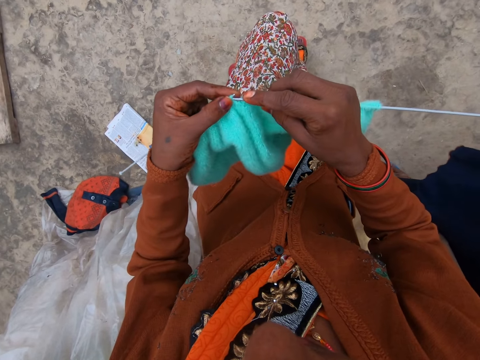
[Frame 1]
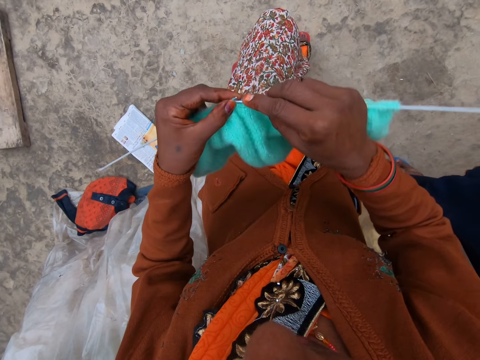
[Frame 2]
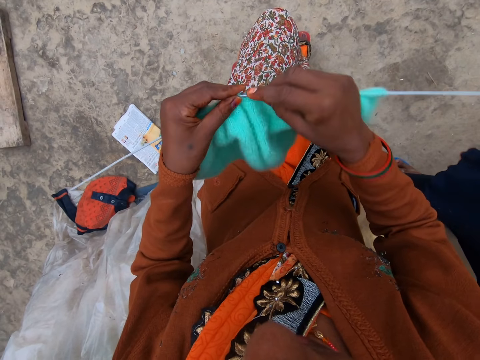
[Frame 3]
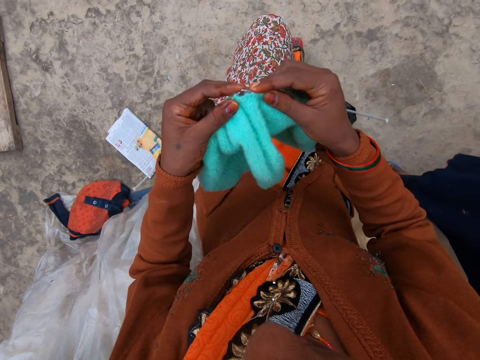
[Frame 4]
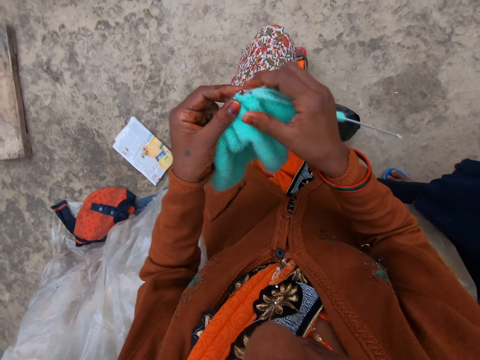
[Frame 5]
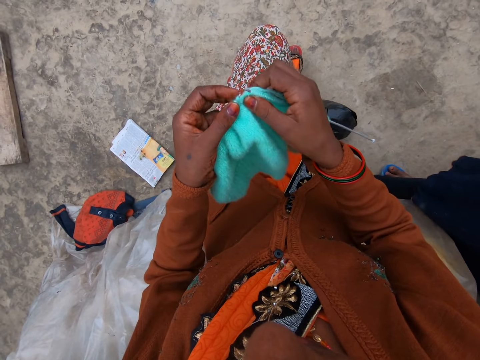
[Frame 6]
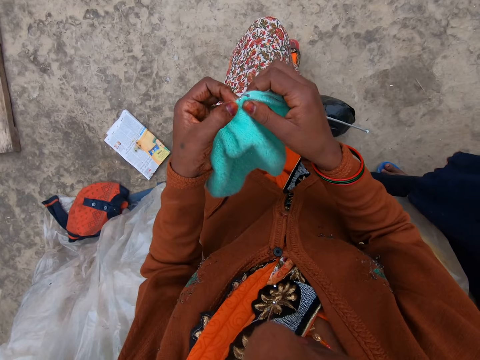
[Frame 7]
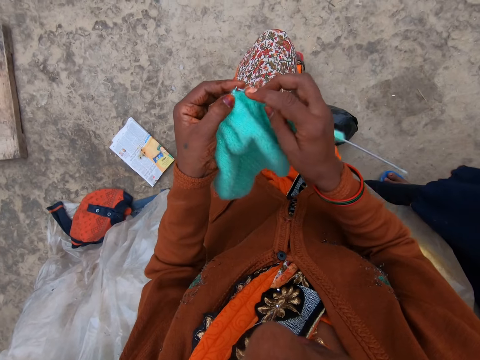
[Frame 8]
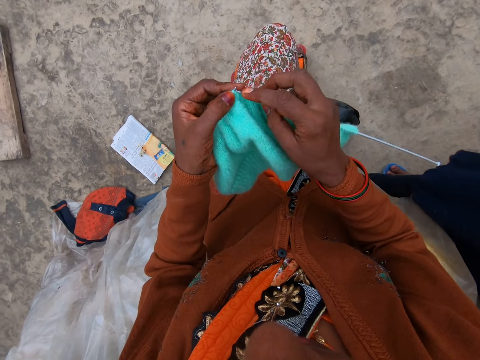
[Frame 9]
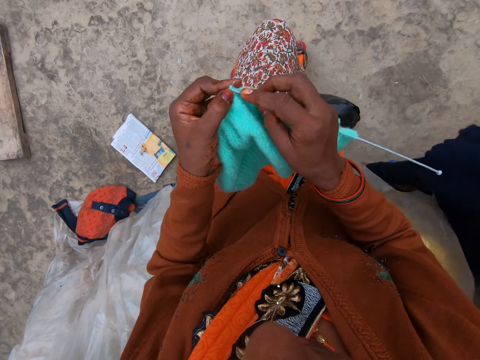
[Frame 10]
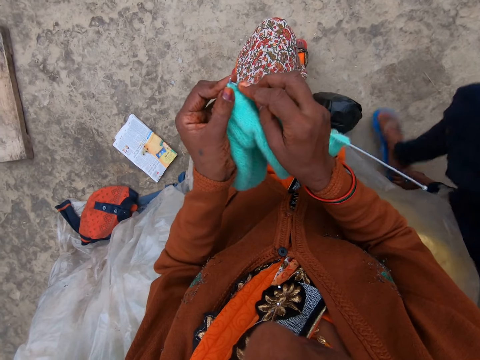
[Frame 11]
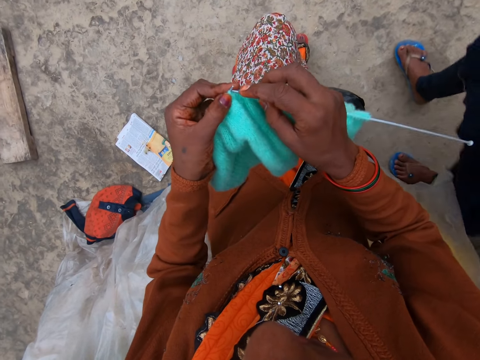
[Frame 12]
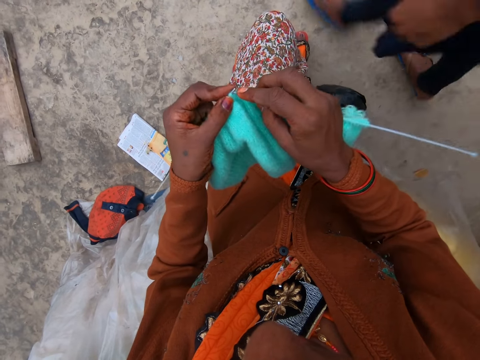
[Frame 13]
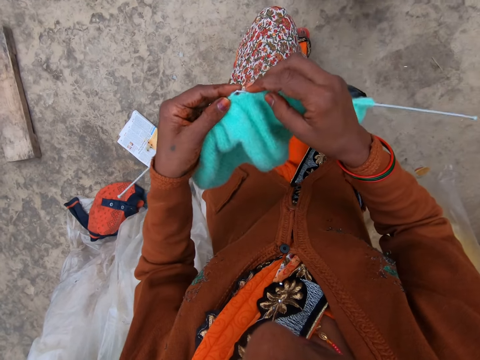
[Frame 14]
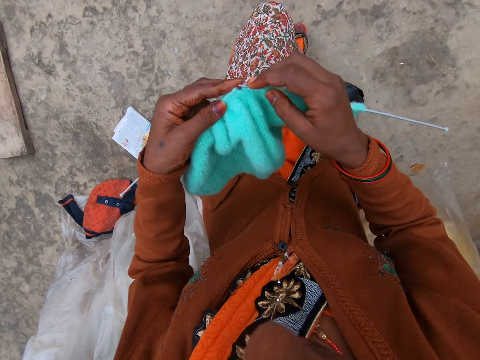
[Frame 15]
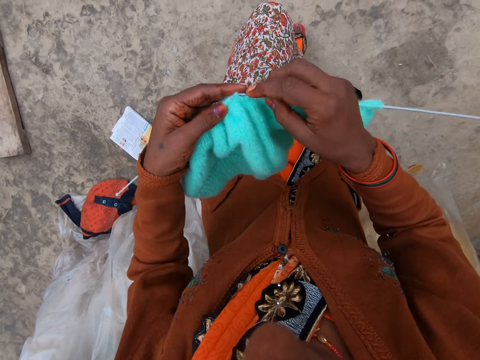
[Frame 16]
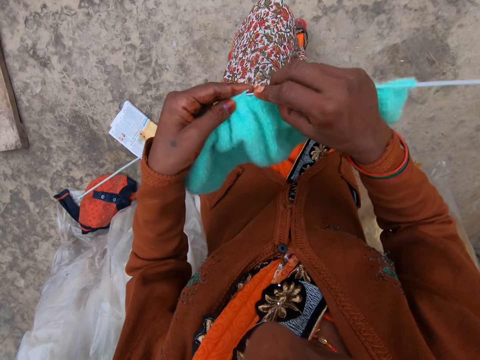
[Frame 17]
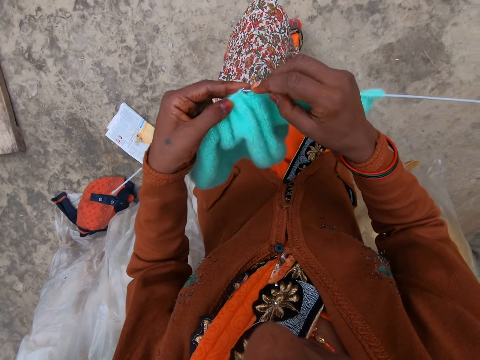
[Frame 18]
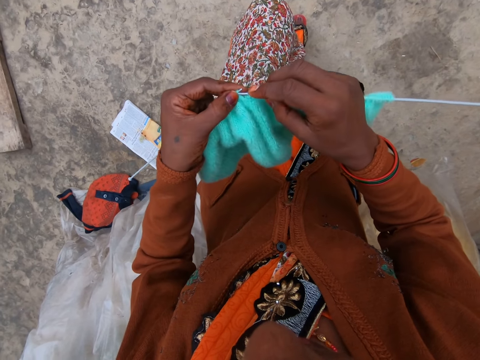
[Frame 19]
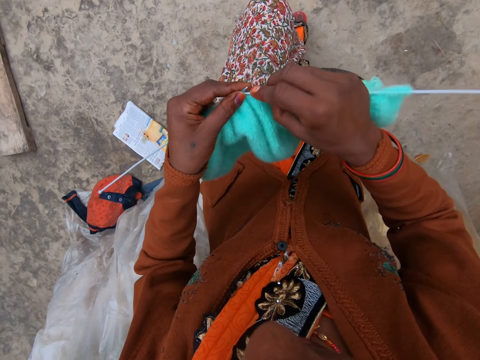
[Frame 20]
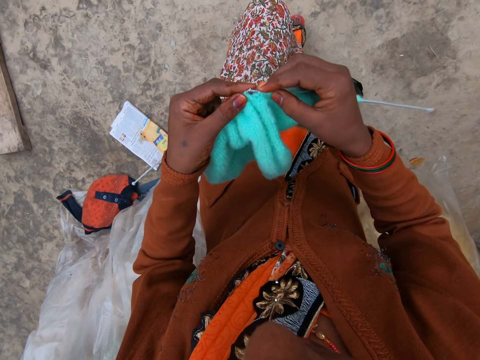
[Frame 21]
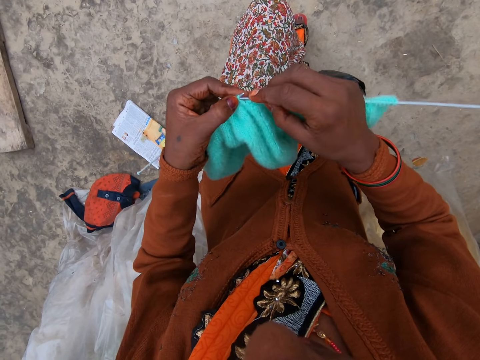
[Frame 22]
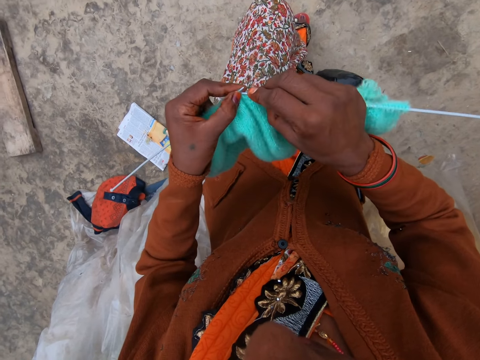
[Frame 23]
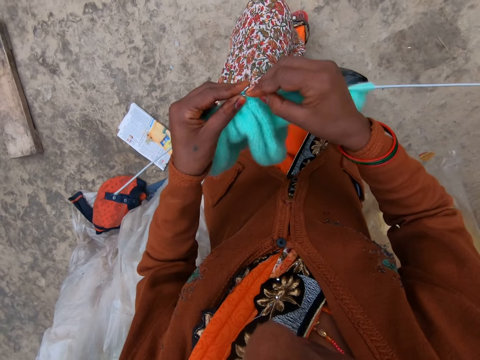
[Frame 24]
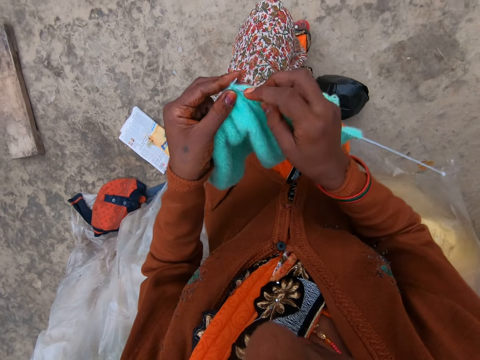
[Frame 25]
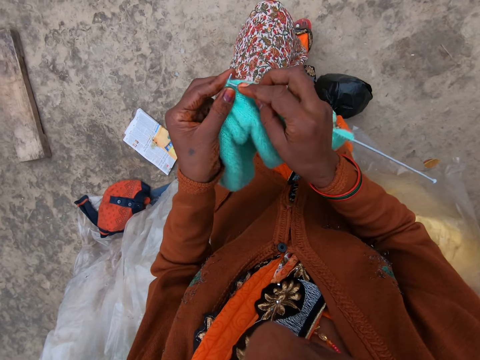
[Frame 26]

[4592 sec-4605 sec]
The camera wearer adjusts a knitted fabric on a knitting needle. They knit a piece of fabric with the knitting needle. A lady walks around a verandah and walks away from the camera wearer. The camera wearer adjusts the knitted fabric on the knitting needle. They knit the piece of fabric with the knitting needle.

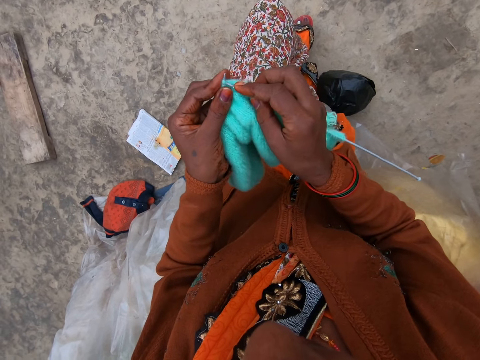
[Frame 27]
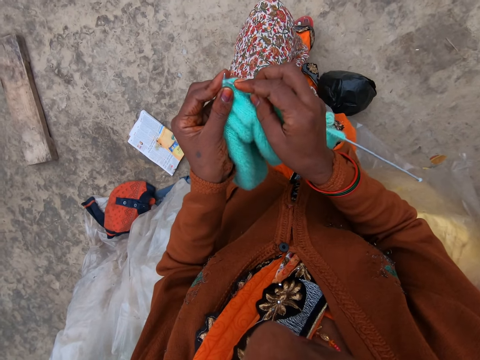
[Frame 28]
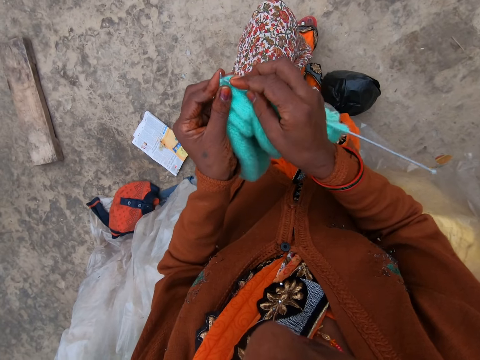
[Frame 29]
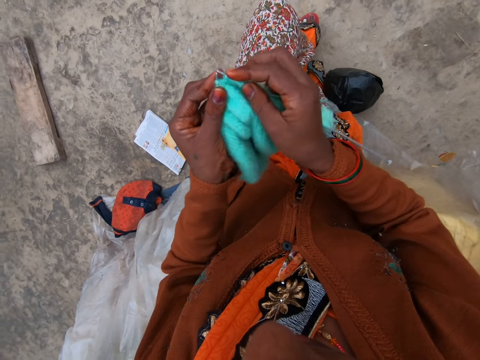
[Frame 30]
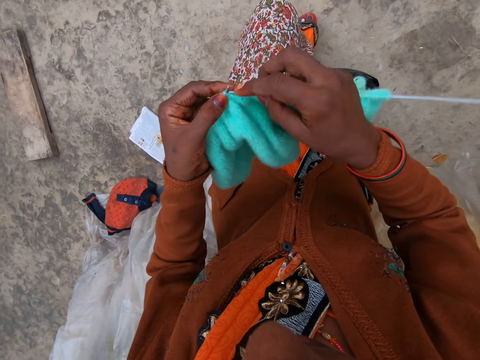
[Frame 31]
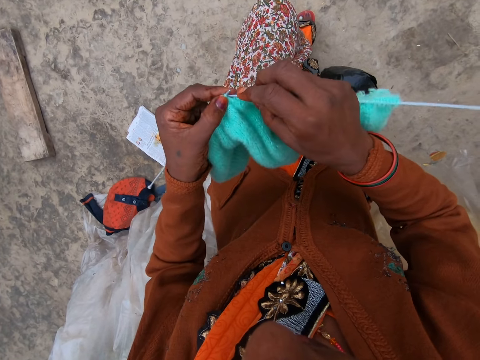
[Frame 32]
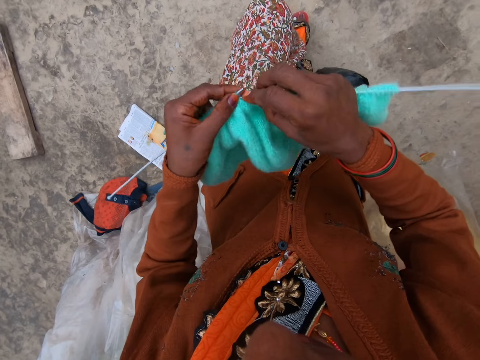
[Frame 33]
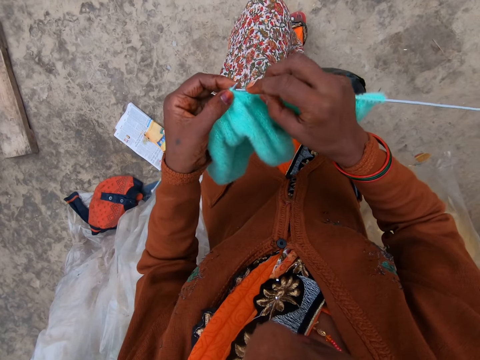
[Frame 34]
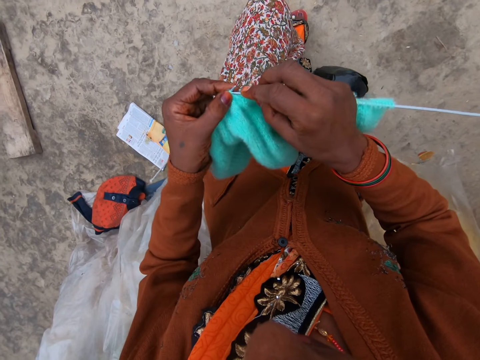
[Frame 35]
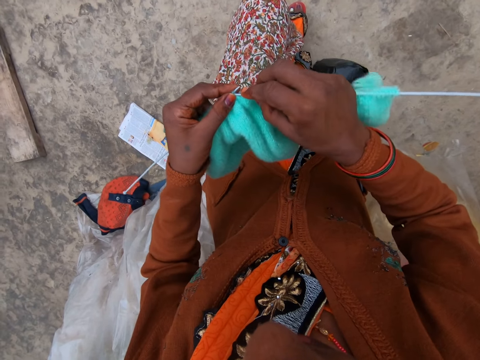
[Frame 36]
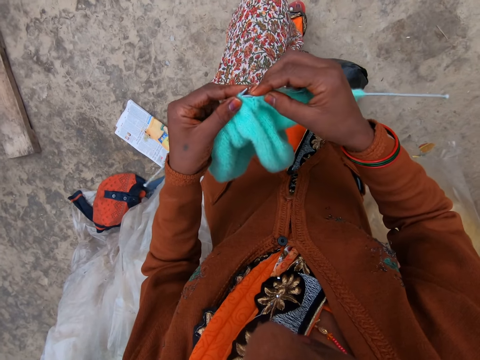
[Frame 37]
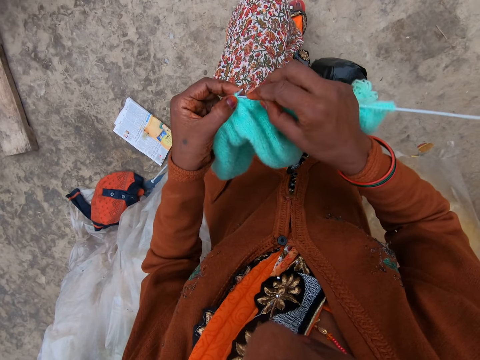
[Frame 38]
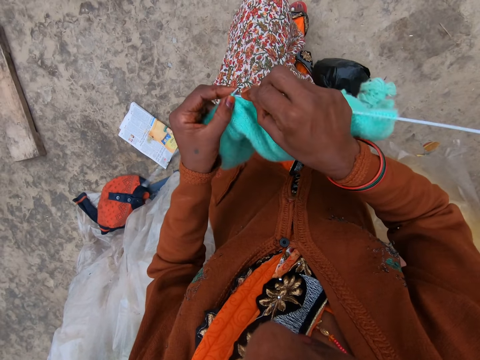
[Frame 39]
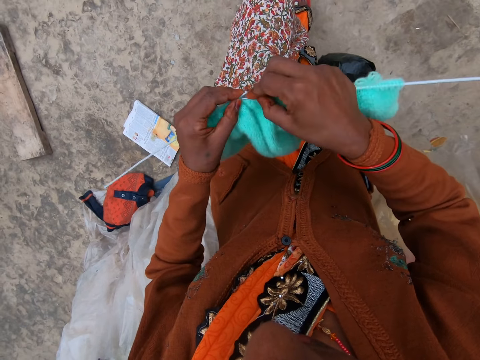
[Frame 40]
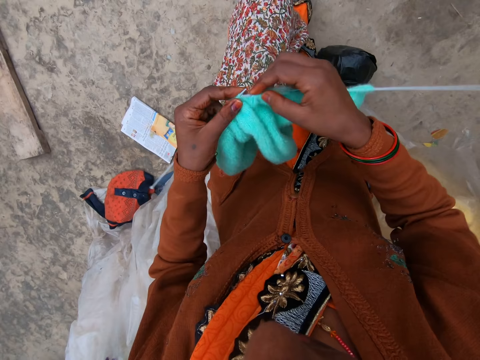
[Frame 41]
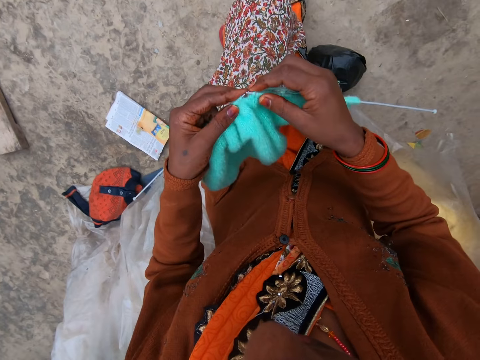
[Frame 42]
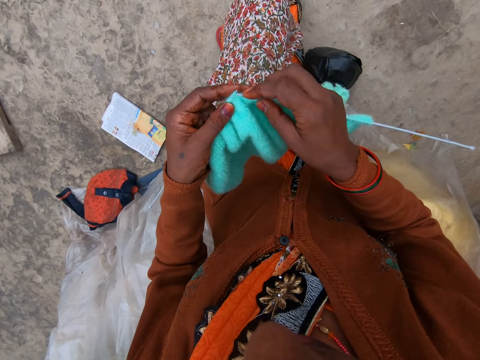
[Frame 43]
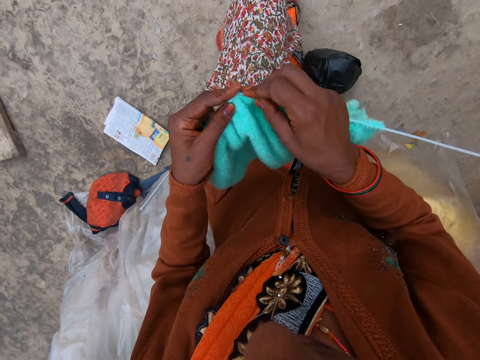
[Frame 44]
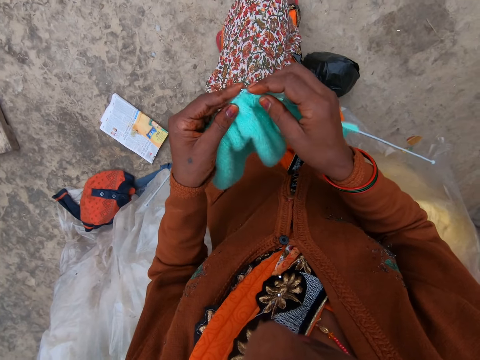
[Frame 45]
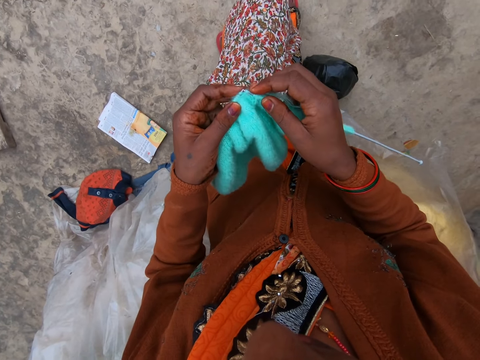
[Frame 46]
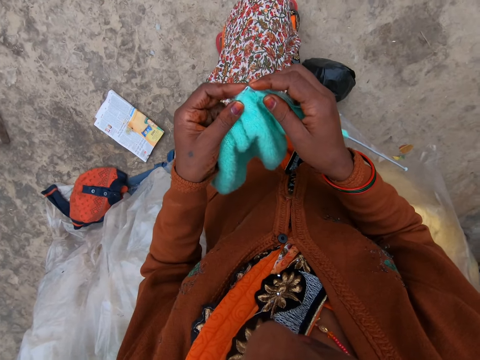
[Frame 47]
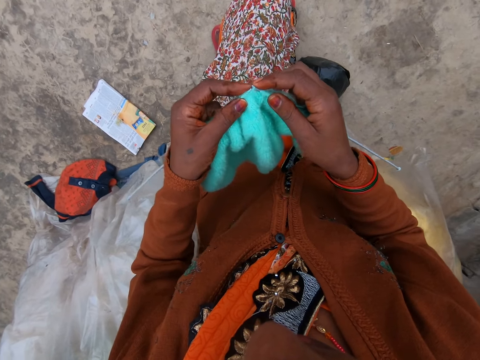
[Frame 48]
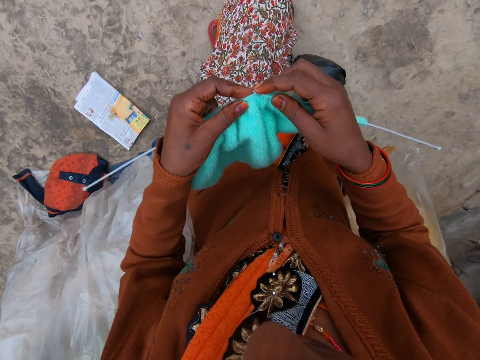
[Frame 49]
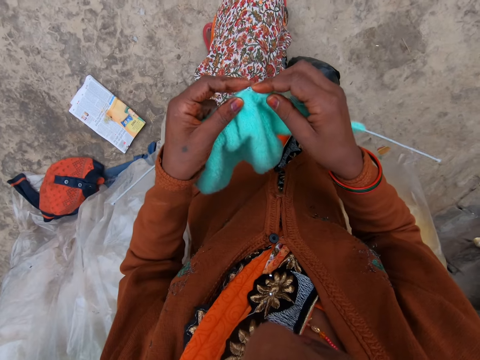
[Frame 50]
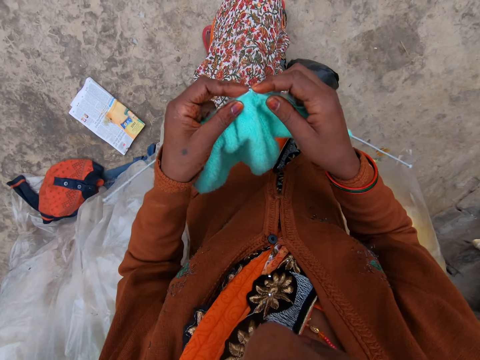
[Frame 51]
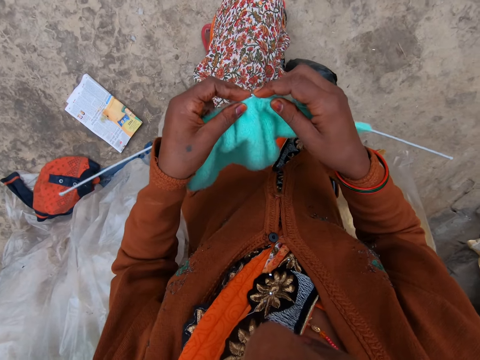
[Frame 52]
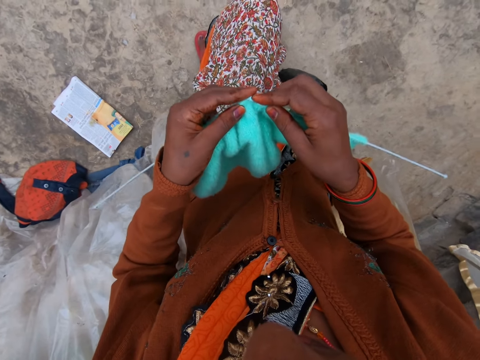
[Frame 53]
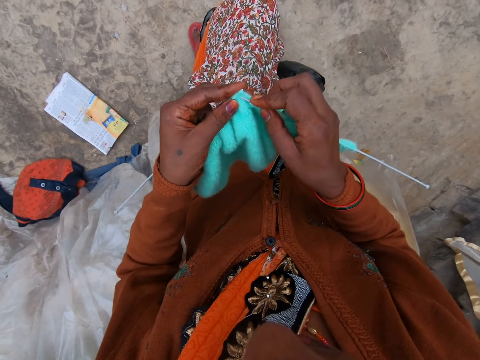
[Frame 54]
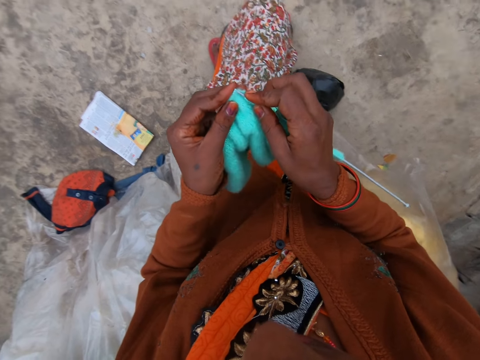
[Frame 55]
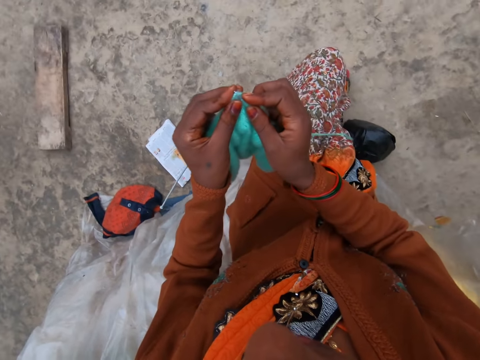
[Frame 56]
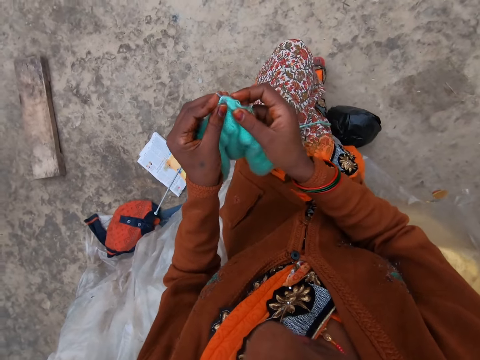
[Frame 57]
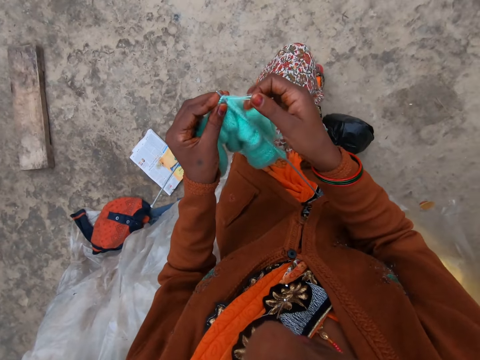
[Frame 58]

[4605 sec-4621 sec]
The camera wearer adjusts a knitted fabric on a knitting needle. They knit a piece of fabric with the knitting needle. They adjust the knitted fabric on the knitting needle. They knit the piece of fabric with the knitting needle. They adjust the knitted fabric on the knitting needle. They knit the piece of fabric with the knitting needle. They adjust the knitted fabric on the knitting needle.
